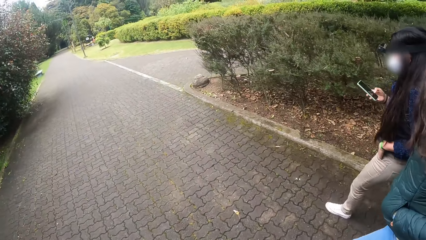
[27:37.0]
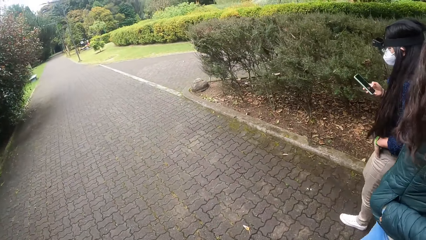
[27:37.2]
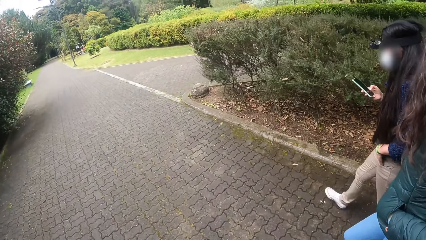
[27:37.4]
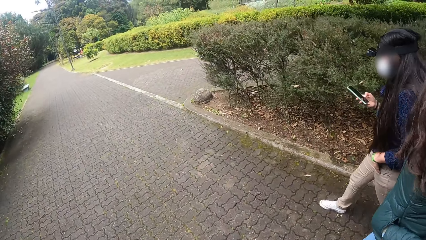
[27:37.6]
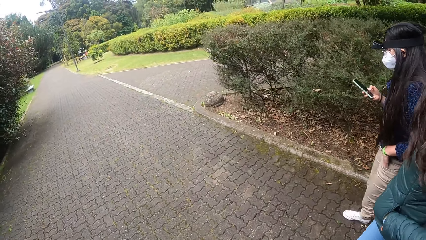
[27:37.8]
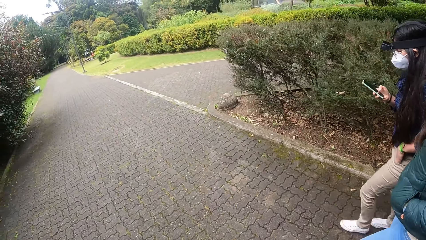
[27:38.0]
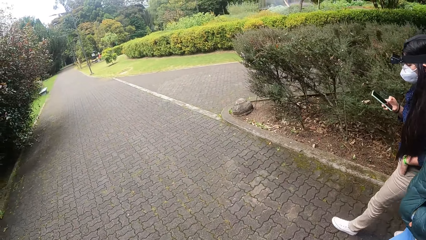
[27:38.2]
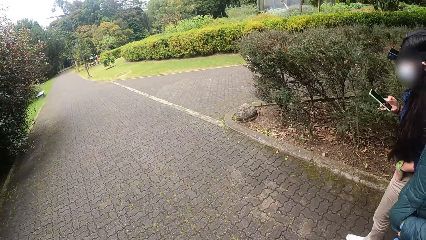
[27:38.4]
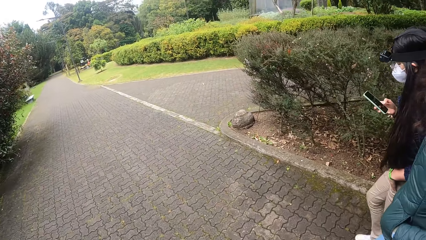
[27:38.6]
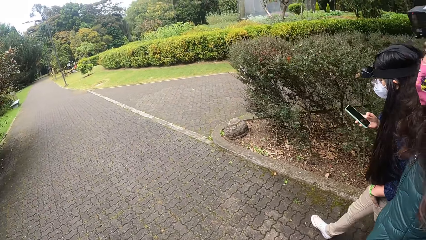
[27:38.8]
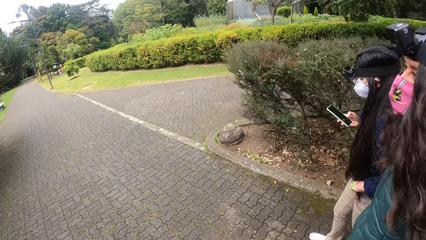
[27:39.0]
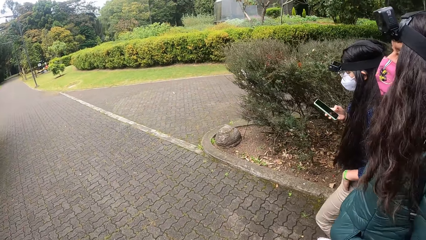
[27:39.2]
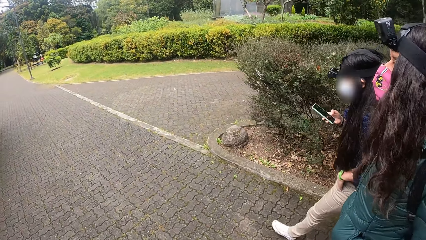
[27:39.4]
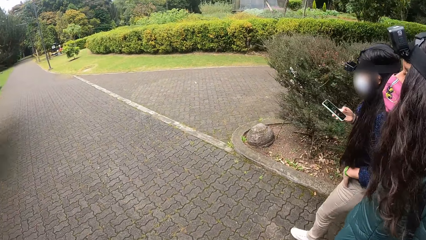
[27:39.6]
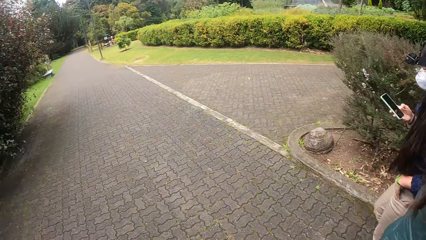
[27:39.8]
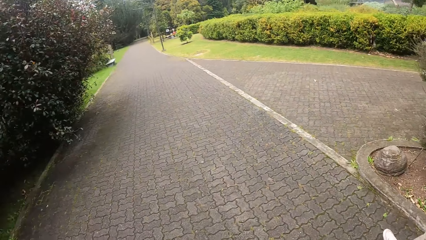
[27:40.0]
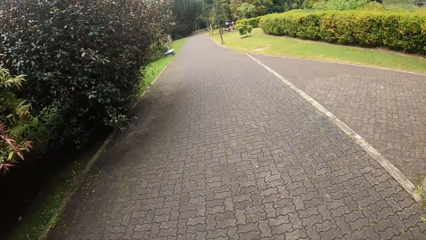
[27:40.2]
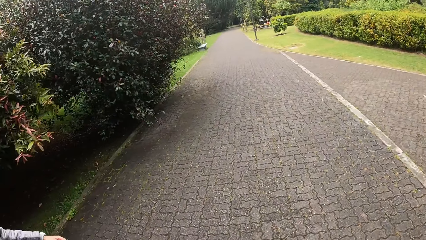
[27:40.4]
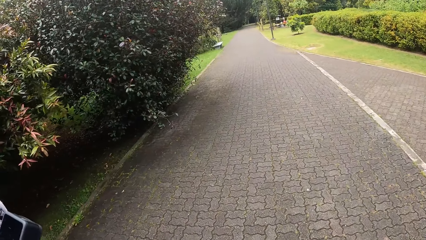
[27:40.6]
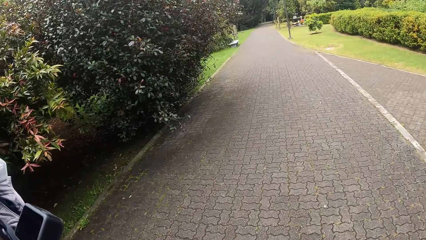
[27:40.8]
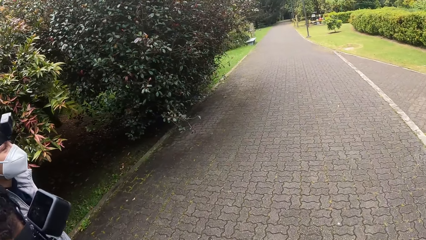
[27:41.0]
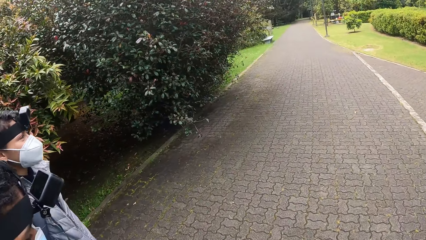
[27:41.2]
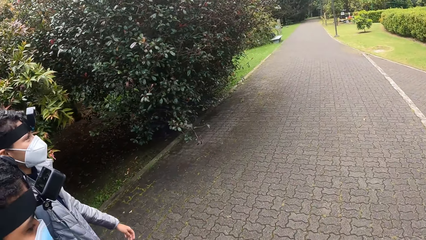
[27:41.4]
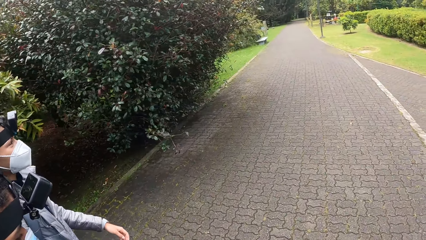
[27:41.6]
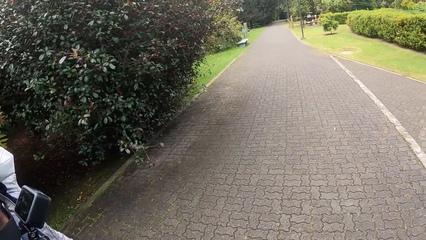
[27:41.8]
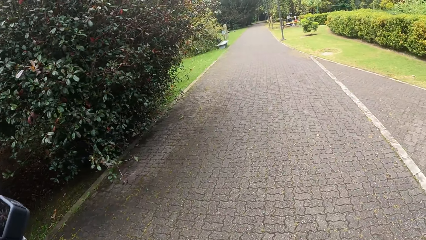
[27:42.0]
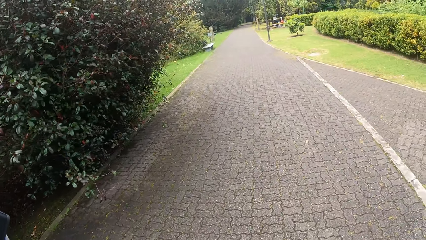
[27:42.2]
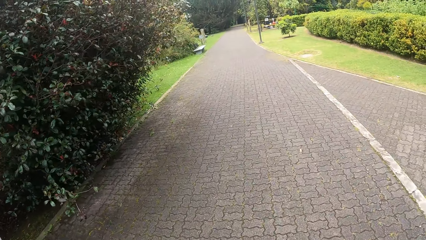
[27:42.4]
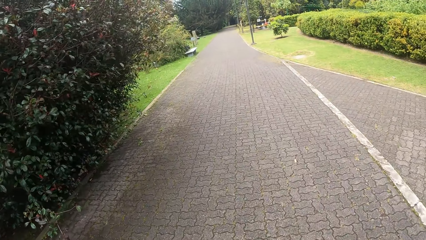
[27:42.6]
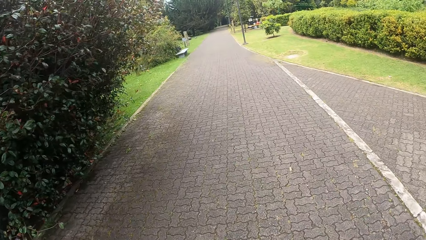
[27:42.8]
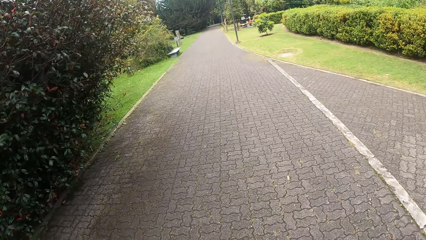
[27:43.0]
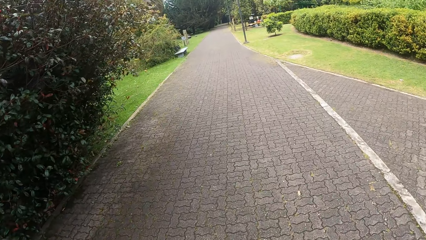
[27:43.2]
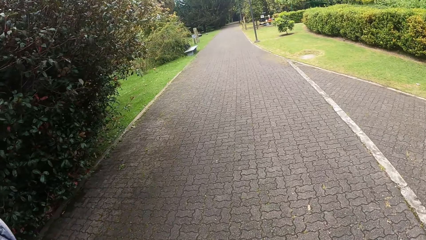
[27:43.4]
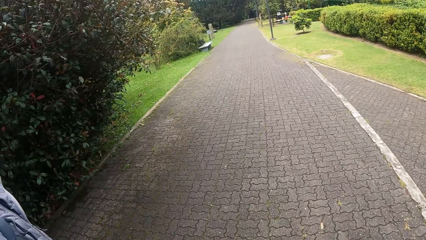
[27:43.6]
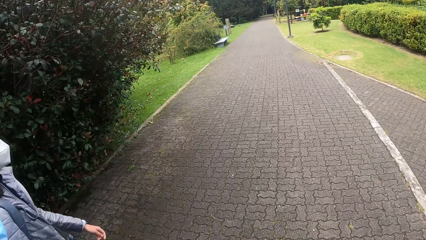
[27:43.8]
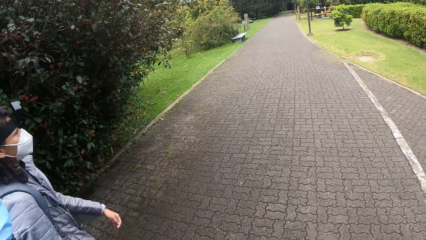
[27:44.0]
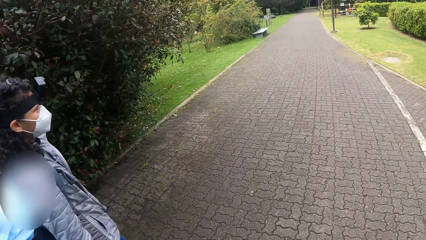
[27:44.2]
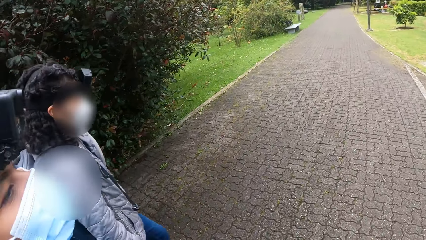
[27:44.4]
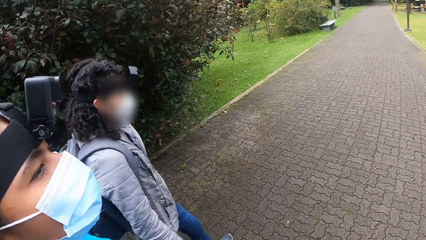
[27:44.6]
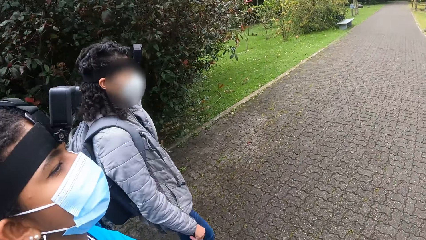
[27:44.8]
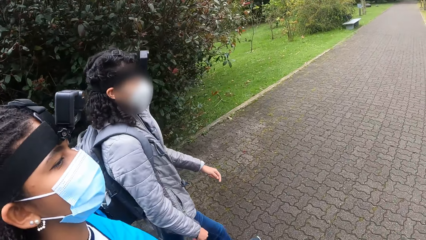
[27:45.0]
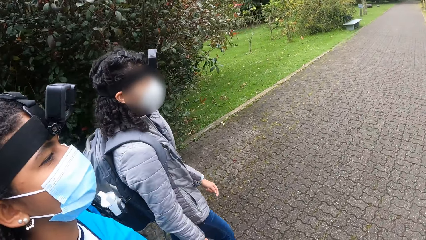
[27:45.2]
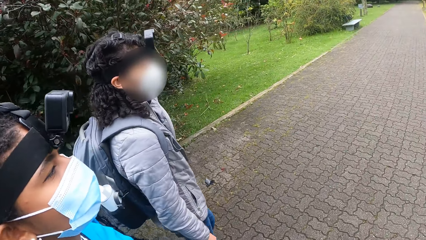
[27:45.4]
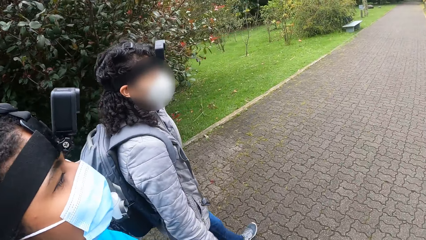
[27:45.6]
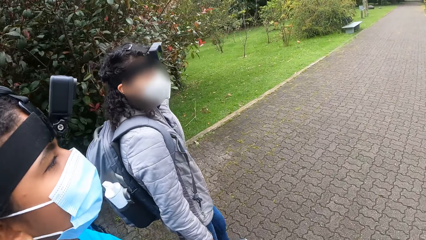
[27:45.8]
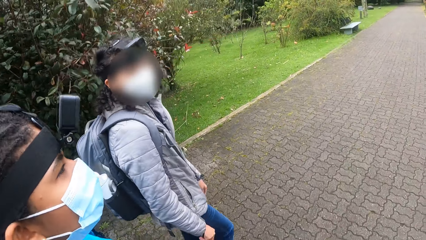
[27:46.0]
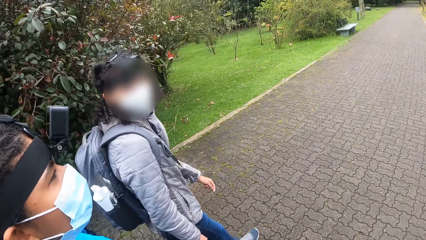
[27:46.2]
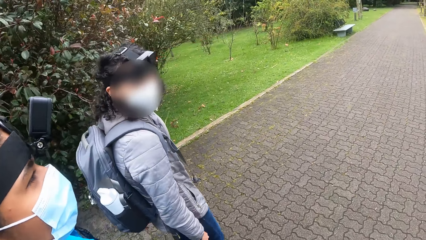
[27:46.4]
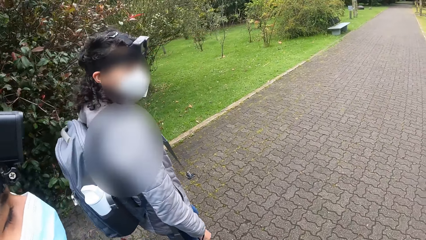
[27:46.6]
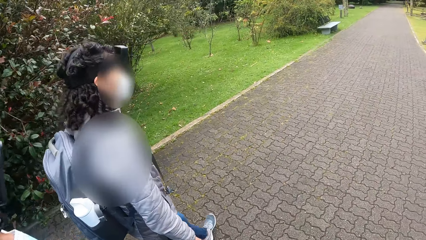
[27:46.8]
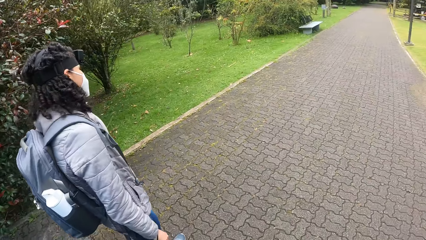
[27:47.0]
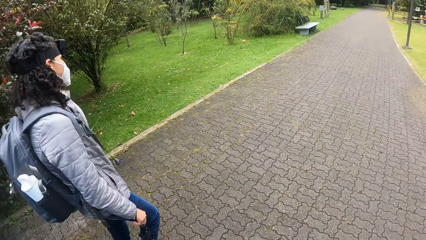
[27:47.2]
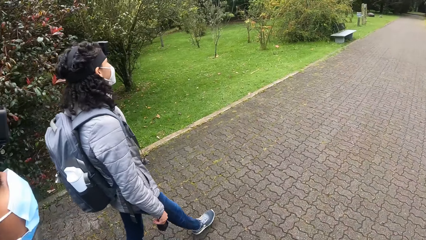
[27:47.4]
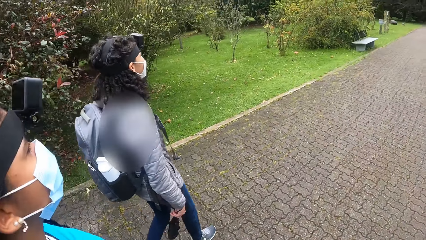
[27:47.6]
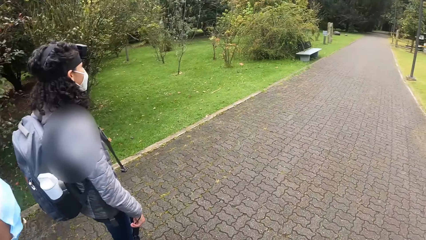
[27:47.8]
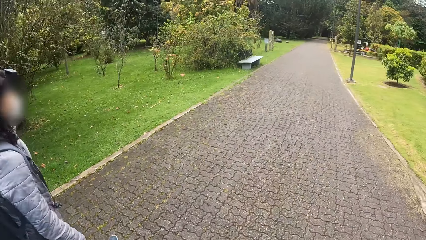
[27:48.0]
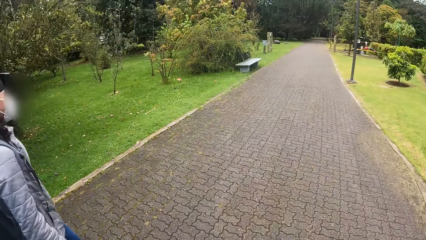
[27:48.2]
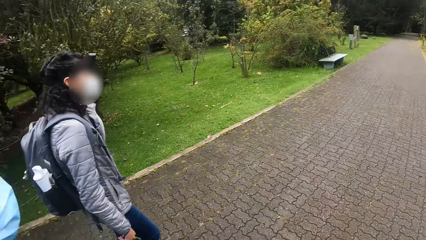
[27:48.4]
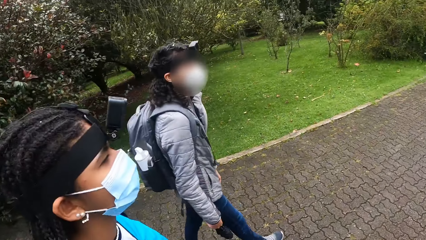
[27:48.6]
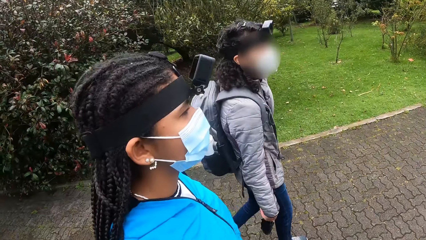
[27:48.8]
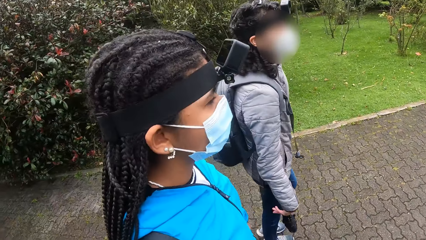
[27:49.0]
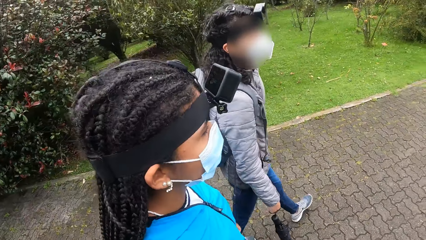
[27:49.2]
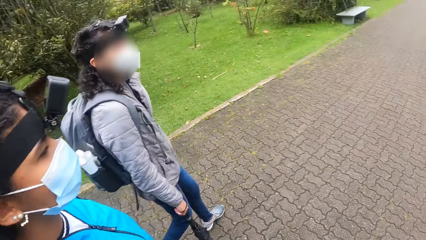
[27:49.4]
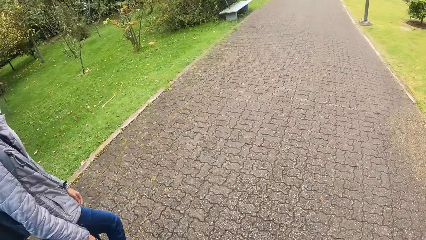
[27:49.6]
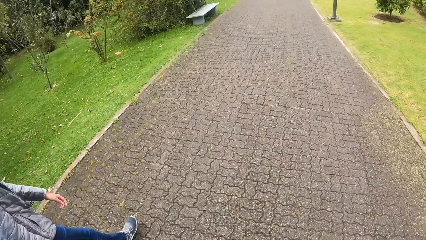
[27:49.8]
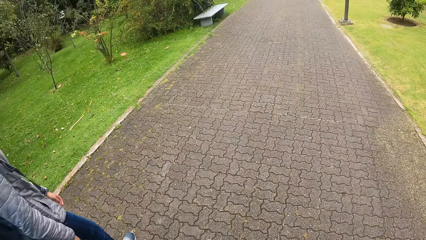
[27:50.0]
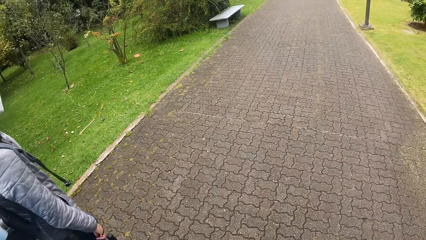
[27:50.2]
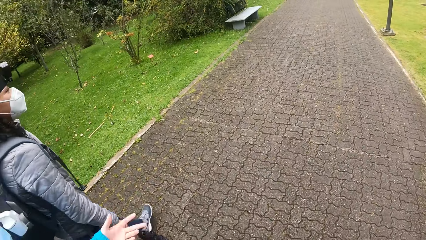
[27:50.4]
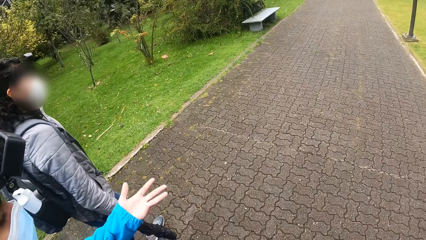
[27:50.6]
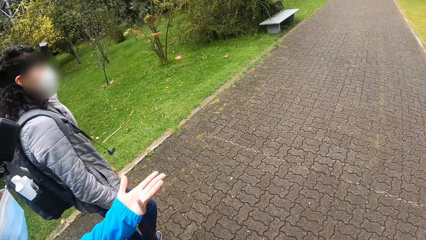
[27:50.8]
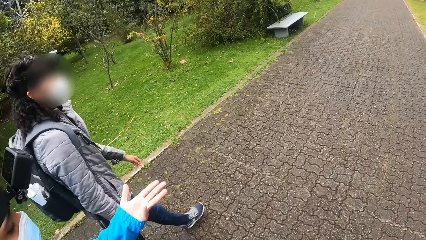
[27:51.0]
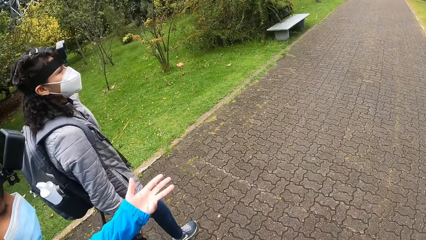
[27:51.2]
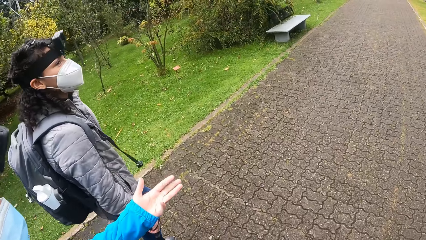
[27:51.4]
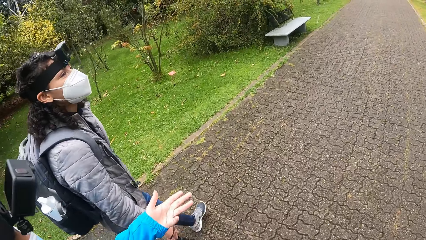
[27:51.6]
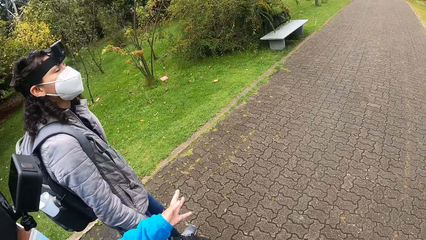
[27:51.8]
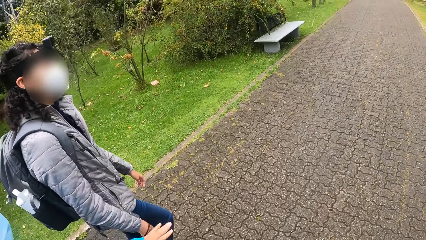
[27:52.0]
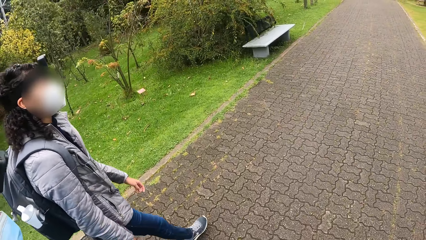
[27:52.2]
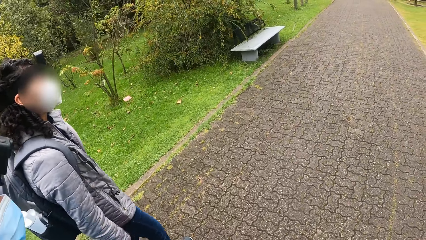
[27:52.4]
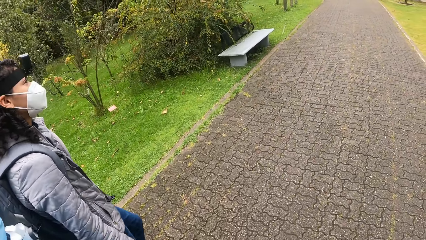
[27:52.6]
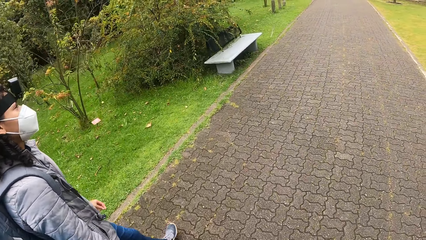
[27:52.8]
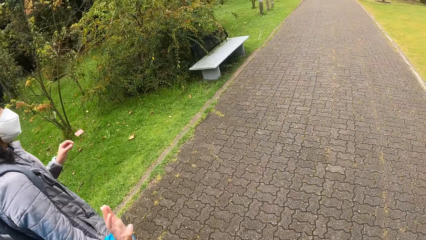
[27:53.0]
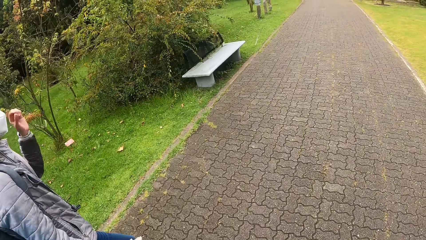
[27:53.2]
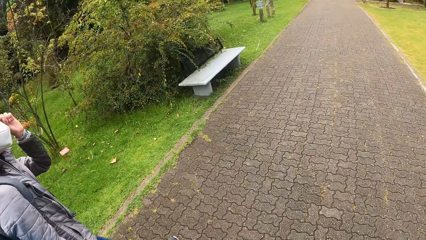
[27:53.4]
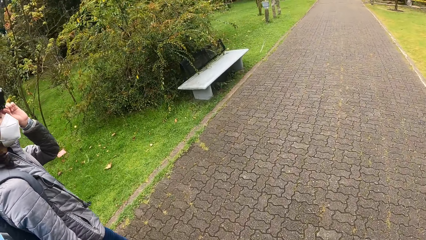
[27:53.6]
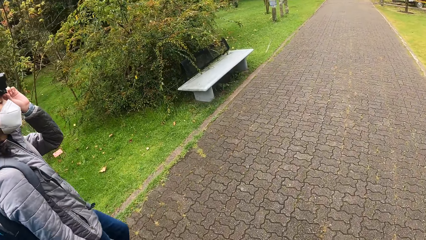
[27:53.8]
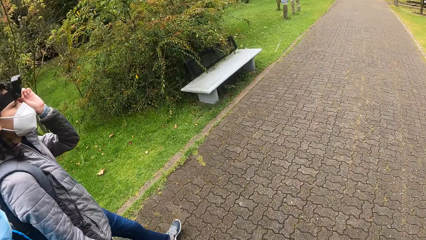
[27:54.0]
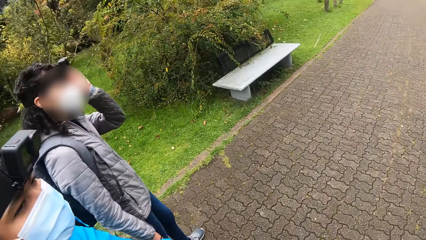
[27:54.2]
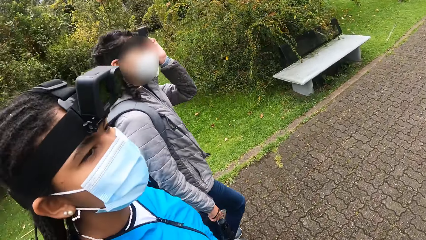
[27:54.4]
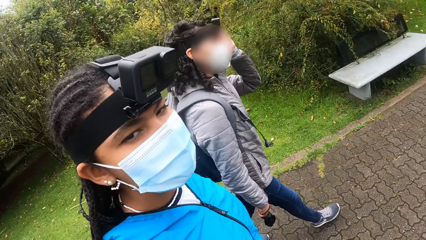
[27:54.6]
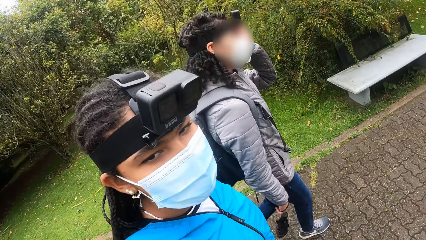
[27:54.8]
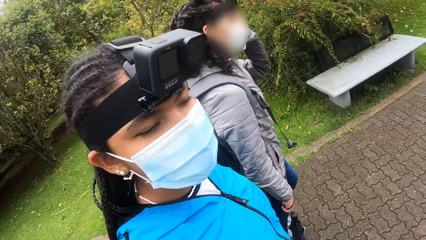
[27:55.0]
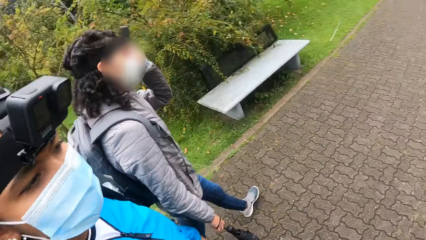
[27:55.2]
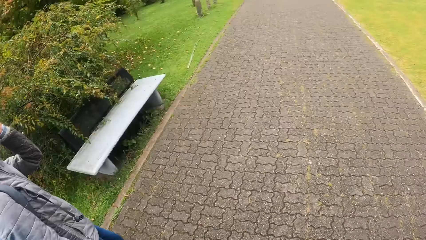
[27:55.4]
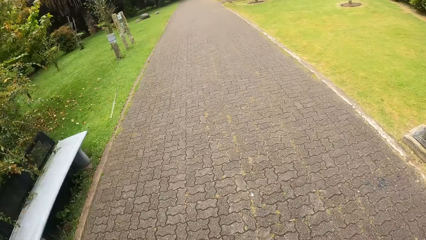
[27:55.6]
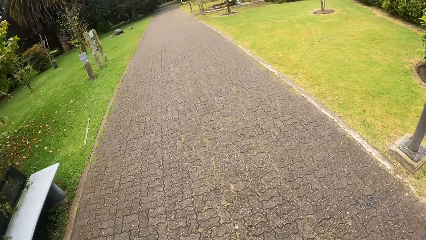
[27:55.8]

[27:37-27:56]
A woman presses a phone with her right hand. Another woman adjusts a camera on her head with her left hand.
